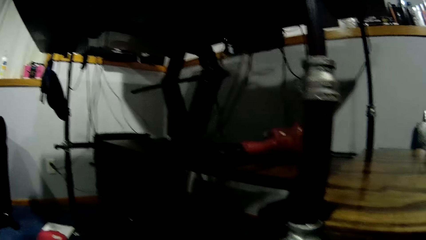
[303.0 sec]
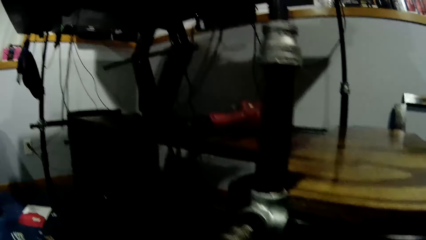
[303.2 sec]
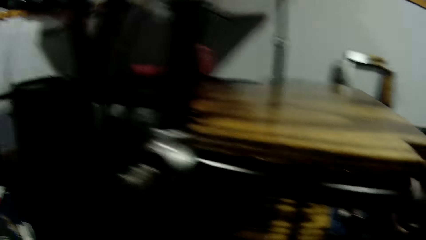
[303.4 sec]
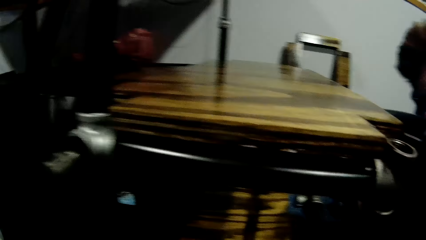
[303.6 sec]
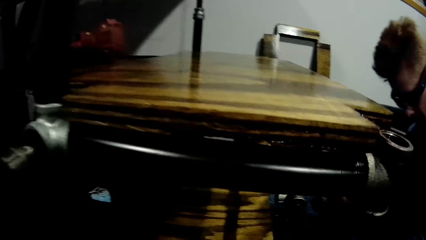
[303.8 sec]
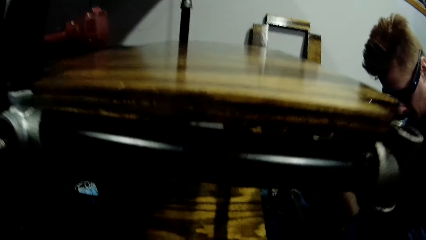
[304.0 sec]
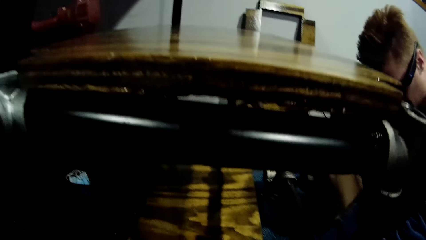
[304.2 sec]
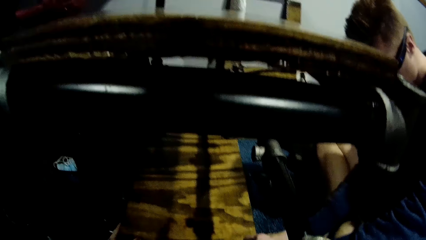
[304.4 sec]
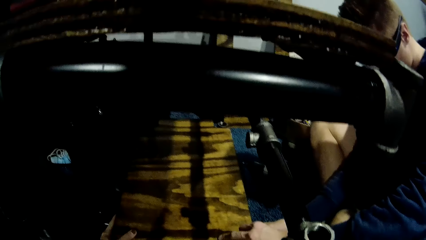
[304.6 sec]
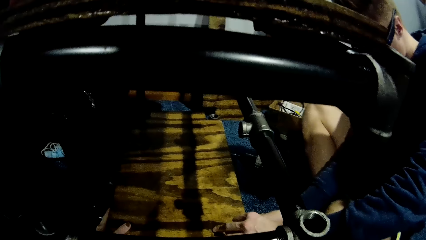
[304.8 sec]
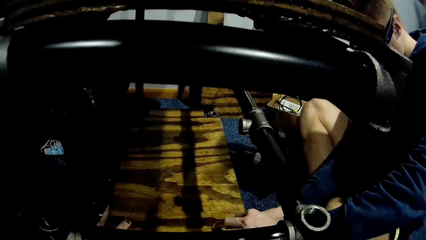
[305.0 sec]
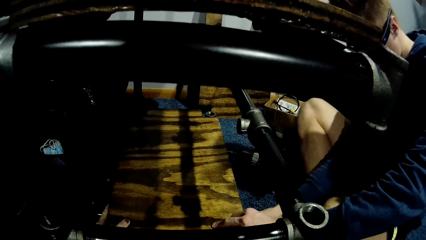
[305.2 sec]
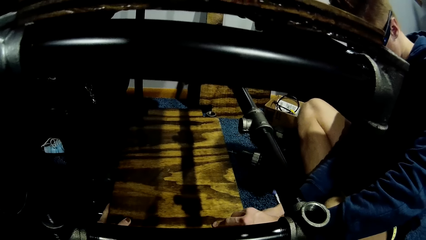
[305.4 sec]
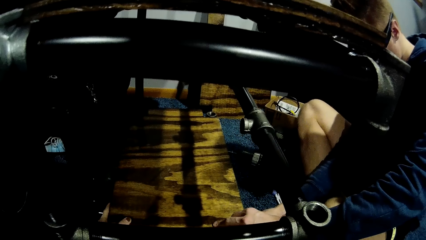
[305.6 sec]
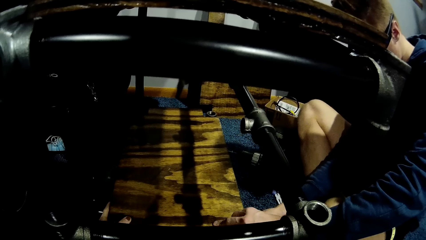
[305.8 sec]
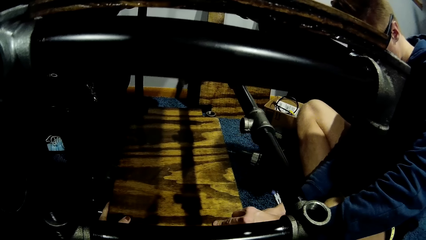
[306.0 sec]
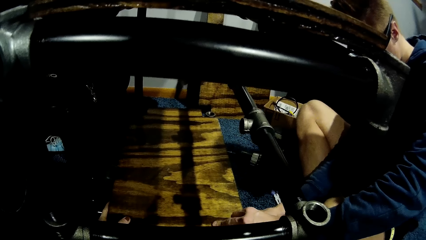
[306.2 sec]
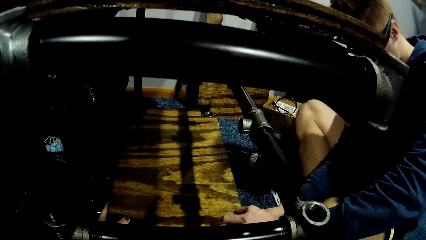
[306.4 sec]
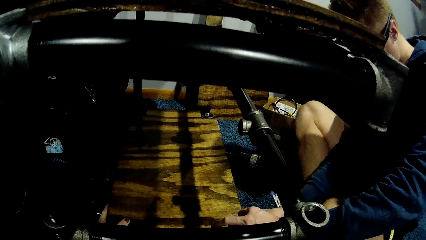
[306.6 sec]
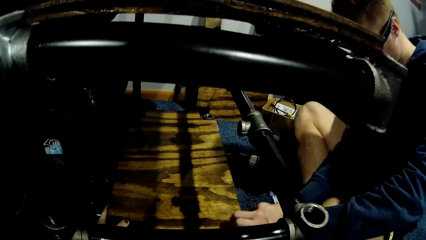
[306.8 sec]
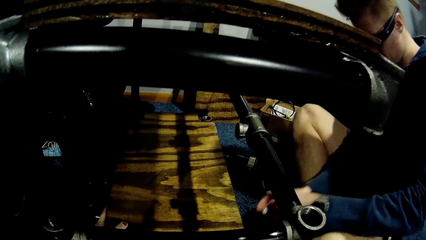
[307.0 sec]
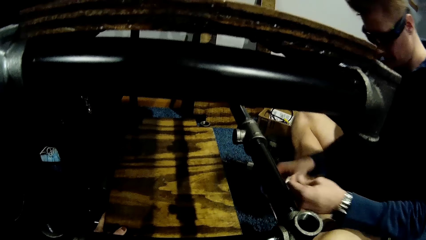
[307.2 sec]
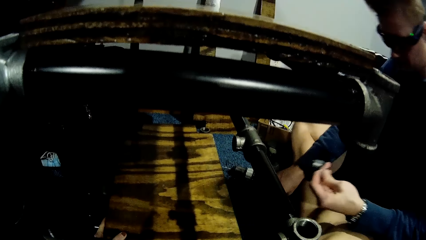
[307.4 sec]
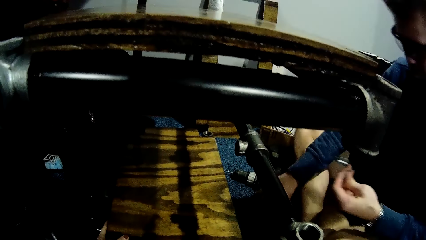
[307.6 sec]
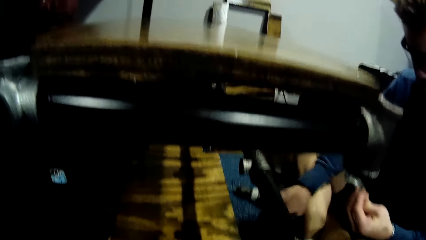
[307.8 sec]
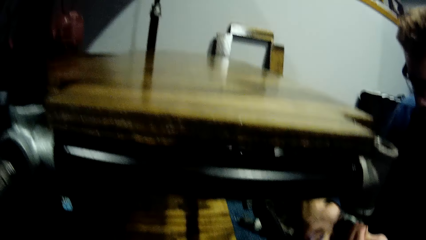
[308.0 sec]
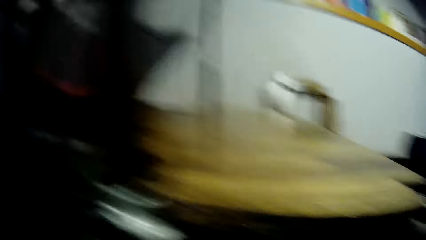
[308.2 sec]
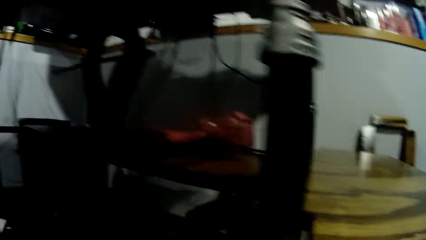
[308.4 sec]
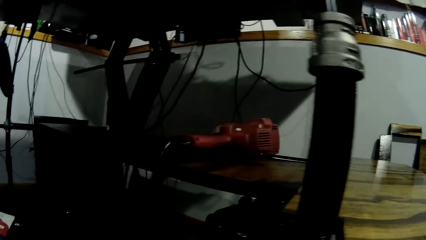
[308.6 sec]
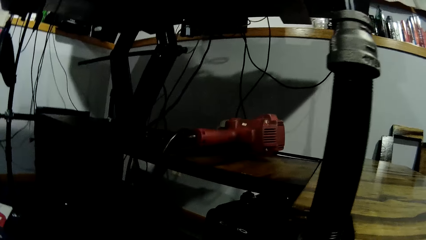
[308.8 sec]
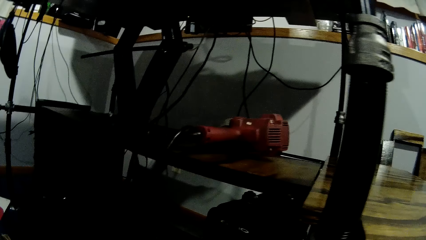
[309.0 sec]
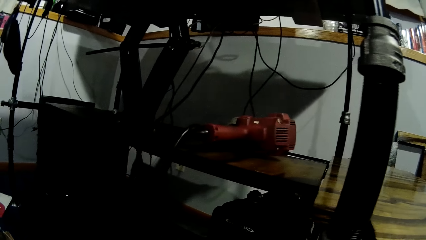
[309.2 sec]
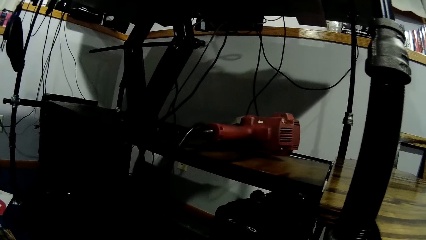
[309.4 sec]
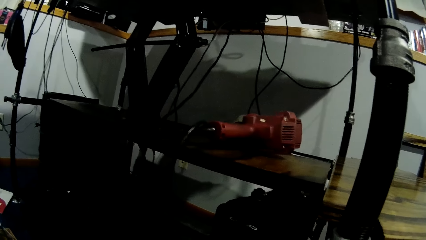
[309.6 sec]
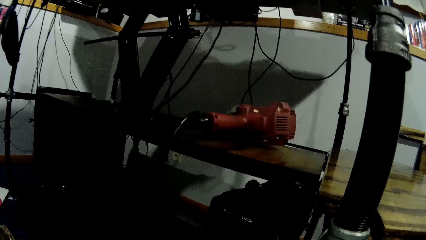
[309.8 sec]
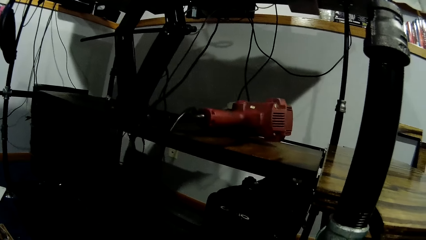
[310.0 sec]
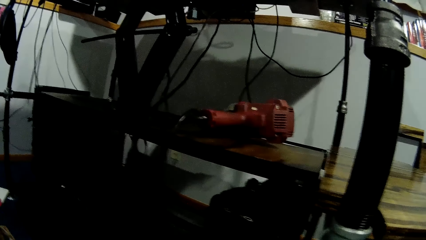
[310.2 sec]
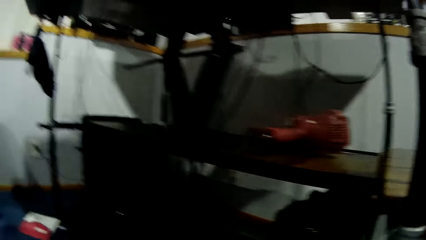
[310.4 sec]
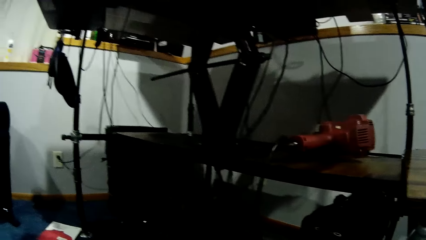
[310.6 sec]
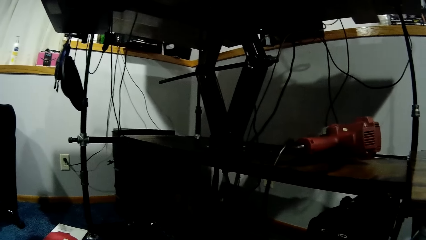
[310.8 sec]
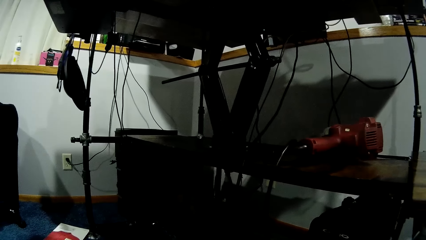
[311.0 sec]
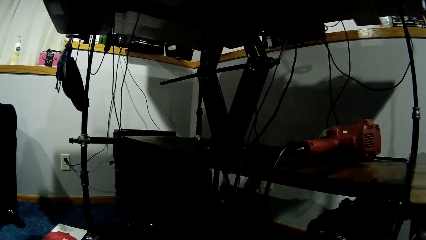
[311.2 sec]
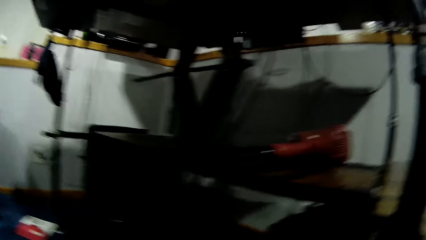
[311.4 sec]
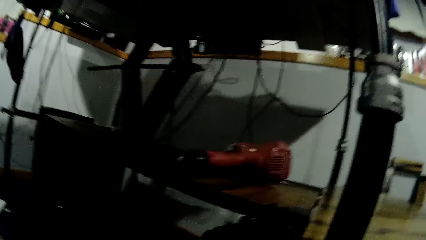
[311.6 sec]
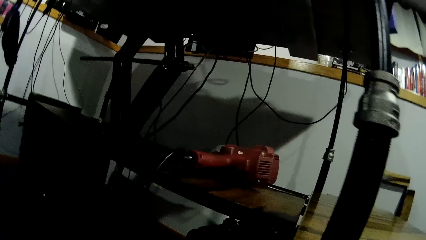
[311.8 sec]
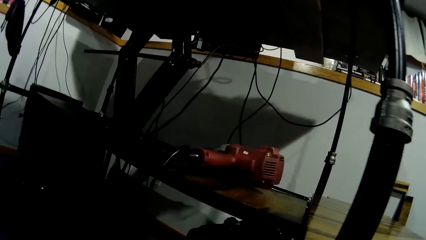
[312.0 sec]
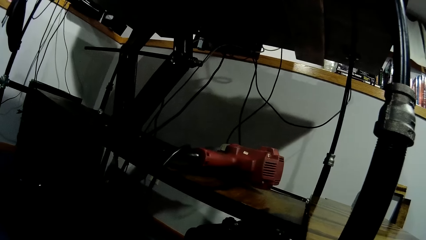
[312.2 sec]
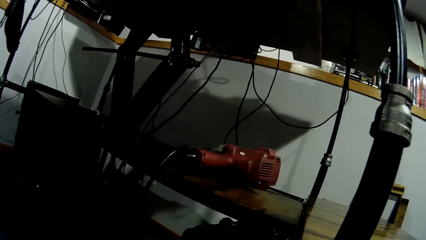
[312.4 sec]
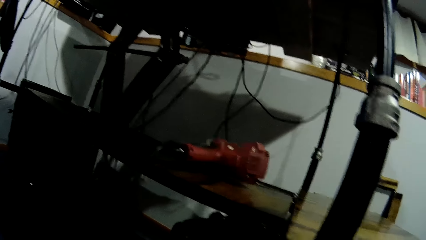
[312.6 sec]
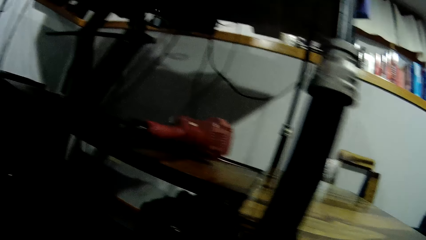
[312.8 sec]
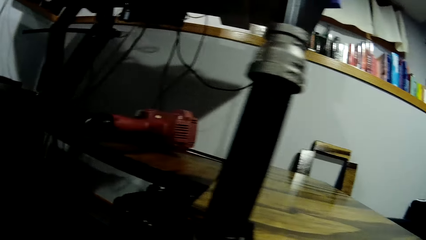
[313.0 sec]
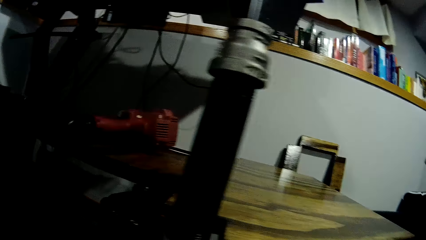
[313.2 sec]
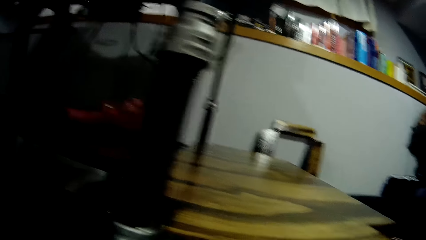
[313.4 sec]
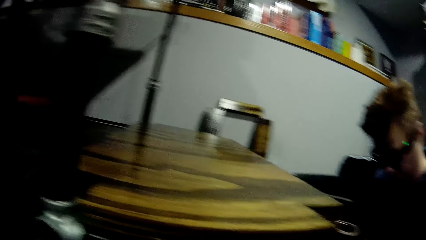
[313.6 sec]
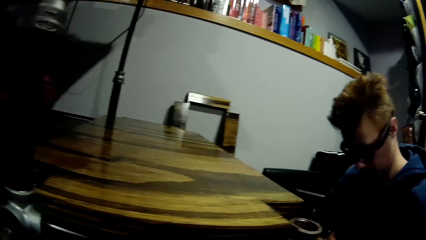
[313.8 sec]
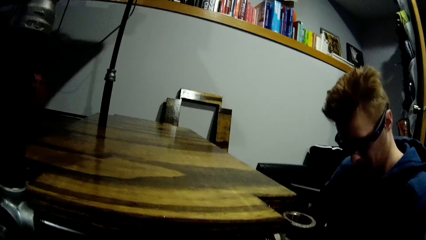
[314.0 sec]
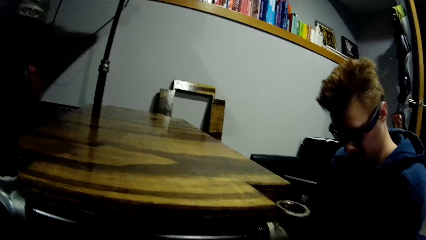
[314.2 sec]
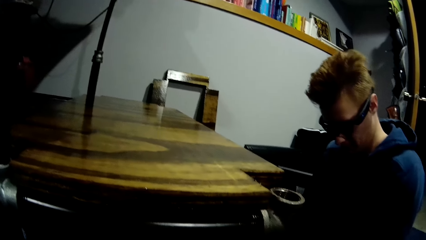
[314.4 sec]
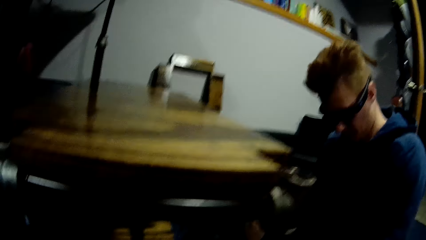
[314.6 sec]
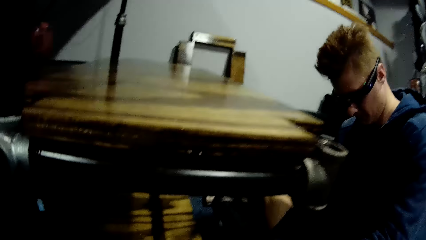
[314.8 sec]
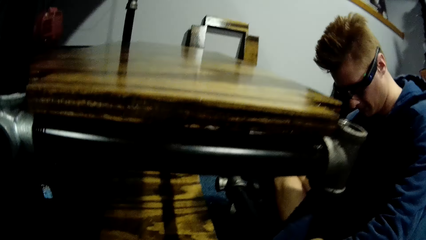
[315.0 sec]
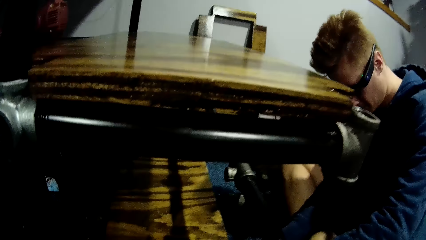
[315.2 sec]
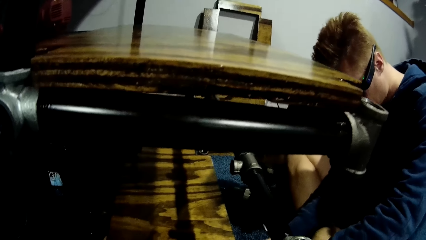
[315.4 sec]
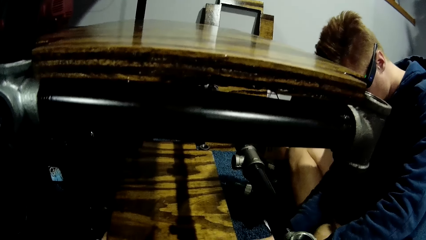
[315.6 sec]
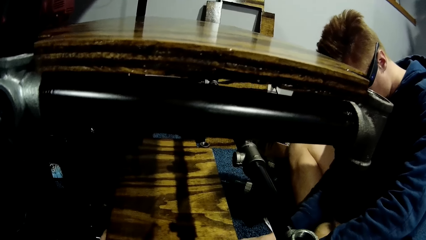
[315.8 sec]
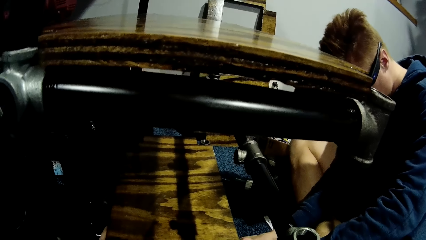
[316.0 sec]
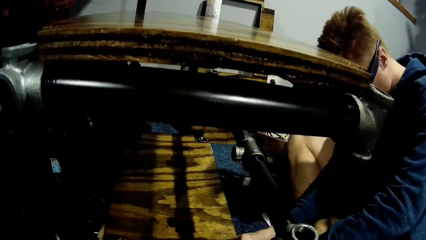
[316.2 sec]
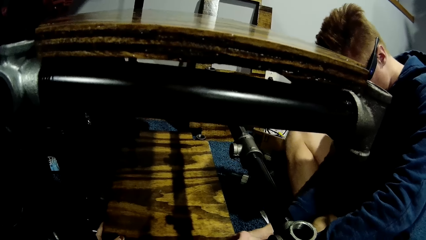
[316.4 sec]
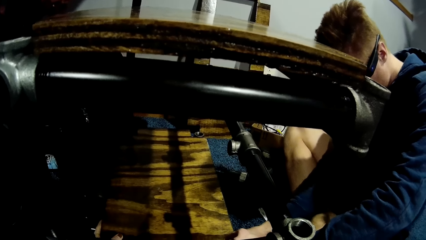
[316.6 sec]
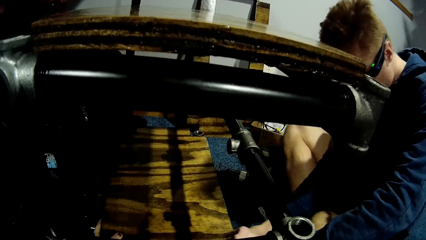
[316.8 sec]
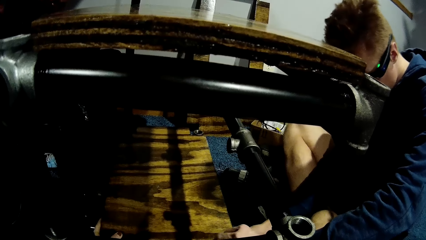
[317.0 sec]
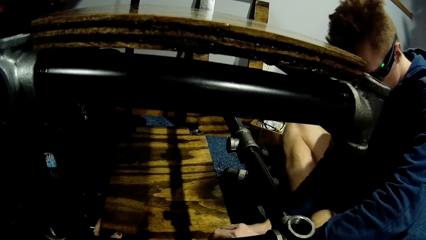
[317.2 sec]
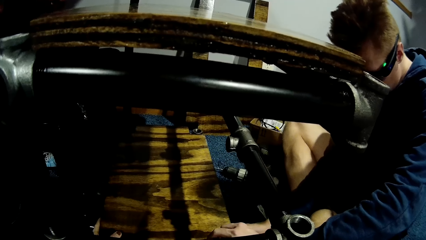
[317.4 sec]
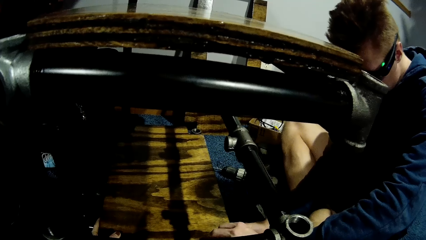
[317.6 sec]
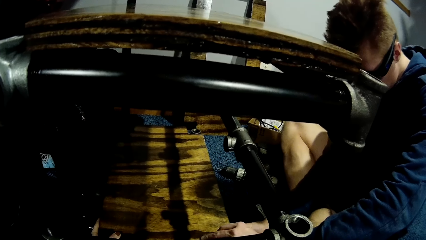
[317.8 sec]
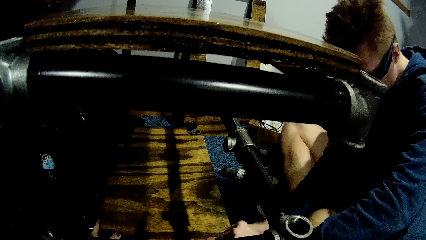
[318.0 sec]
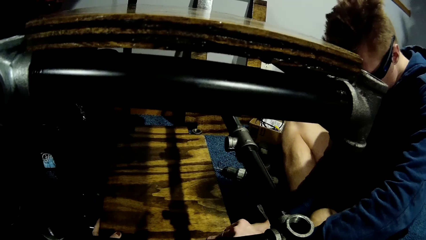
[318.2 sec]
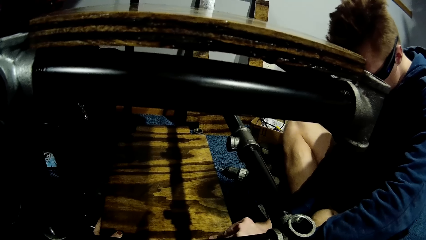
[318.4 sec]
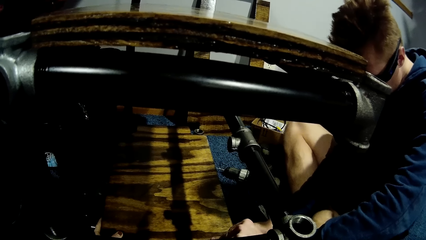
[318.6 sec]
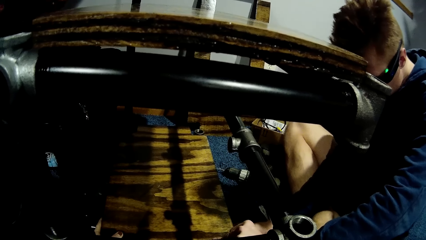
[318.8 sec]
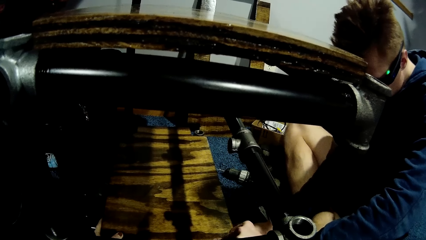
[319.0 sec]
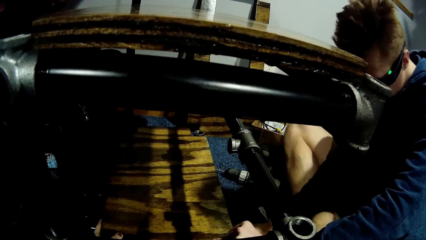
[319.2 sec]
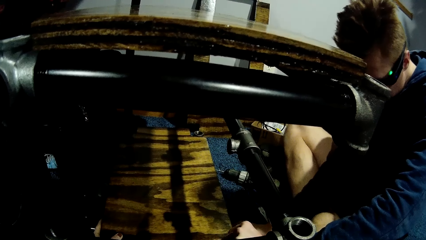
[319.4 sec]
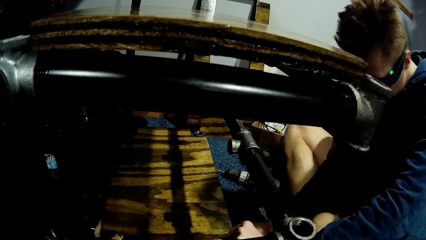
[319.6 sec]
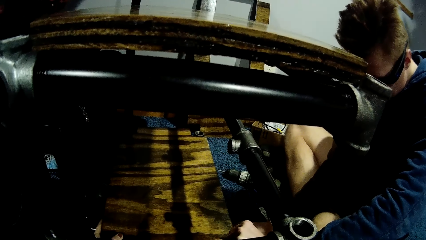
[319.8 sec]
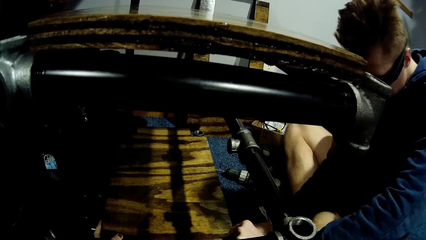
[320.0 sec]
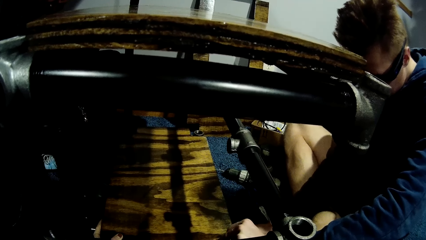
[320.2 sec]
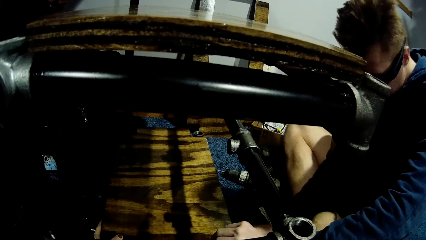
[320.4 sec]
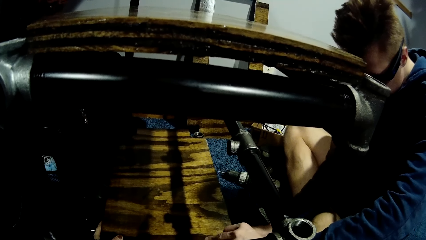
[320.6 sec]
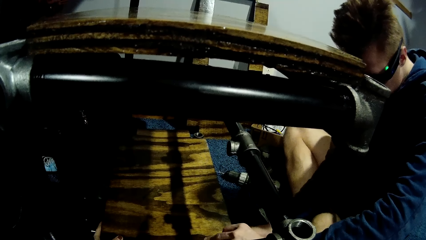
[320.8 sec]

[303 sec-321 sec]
The man touches the shelf. The man picks up the metal pipe from the floor with his right hand. The man holds the pipe holder. The camera wearer stares around the room. They stare at the man. The man fixes the pipe holder to the shelf.
